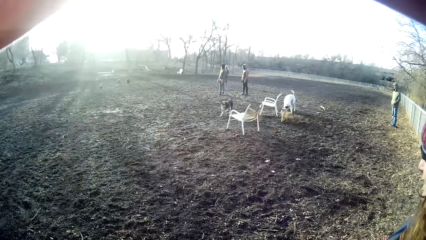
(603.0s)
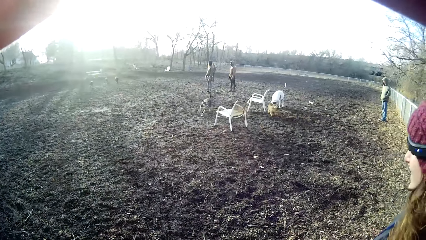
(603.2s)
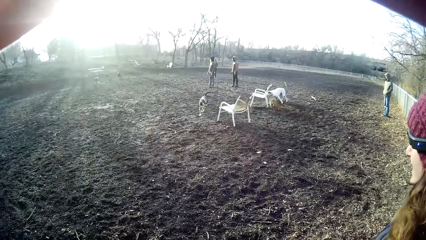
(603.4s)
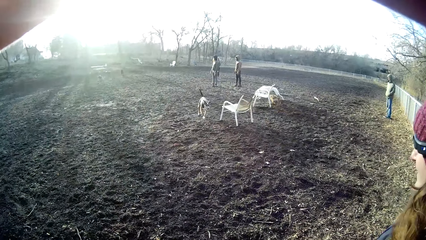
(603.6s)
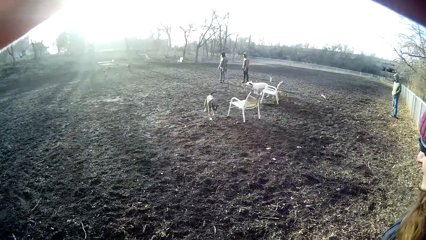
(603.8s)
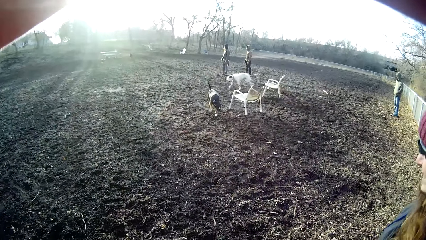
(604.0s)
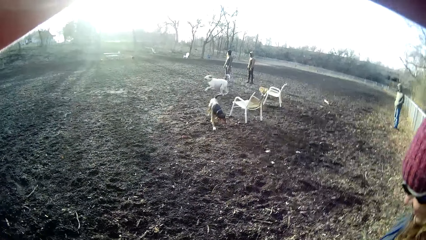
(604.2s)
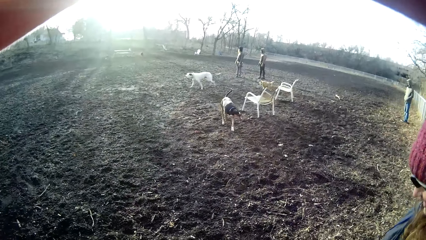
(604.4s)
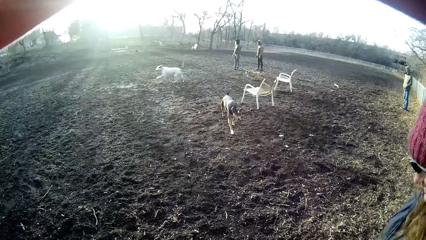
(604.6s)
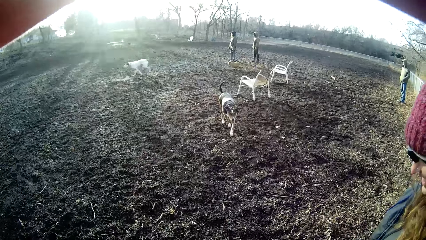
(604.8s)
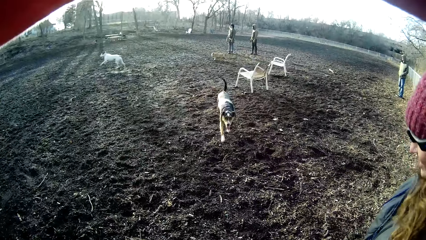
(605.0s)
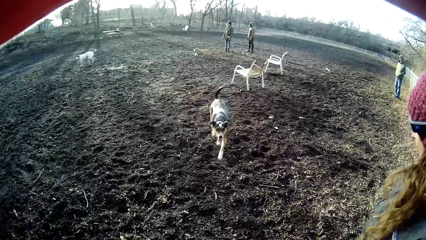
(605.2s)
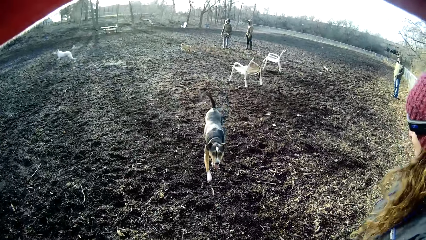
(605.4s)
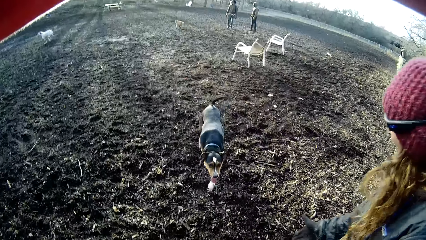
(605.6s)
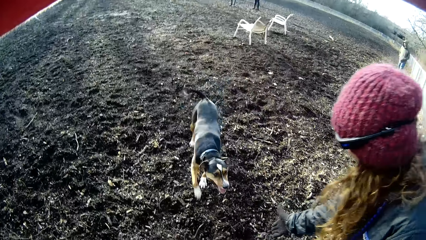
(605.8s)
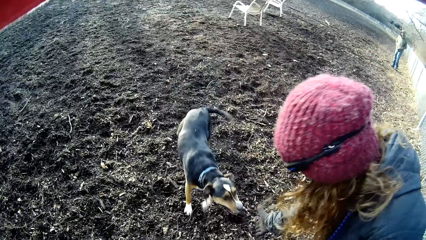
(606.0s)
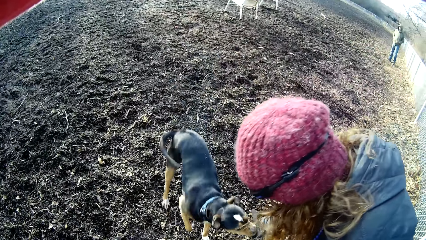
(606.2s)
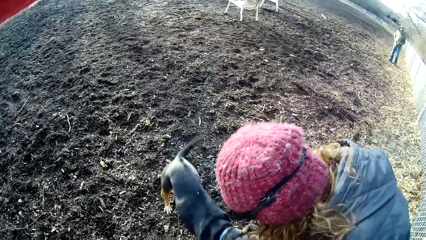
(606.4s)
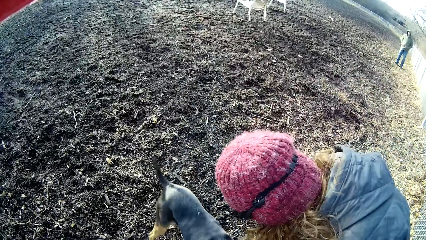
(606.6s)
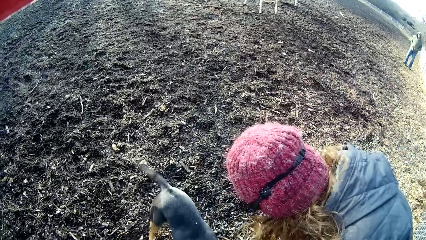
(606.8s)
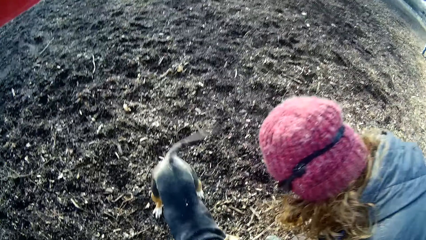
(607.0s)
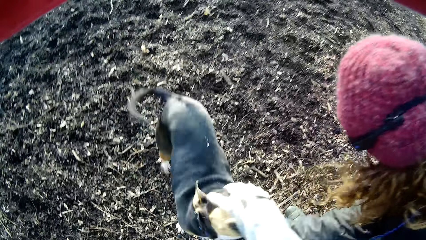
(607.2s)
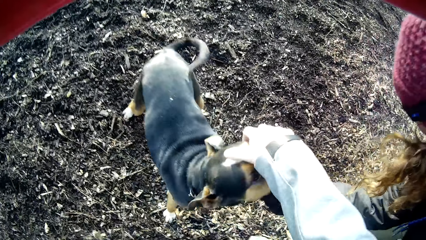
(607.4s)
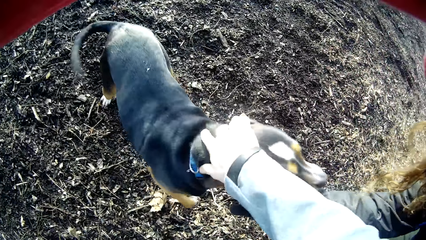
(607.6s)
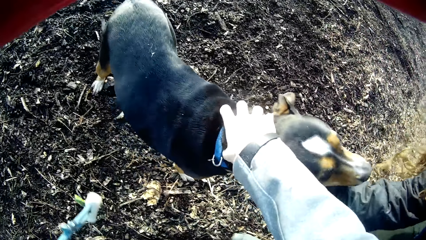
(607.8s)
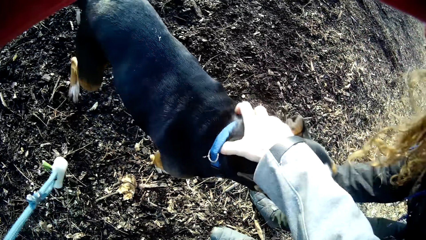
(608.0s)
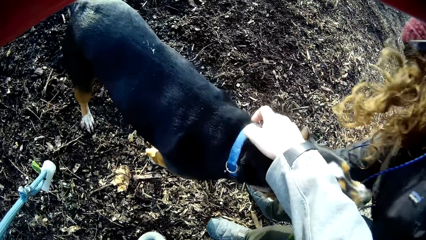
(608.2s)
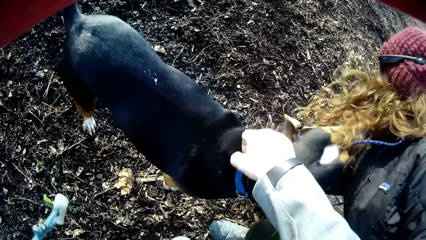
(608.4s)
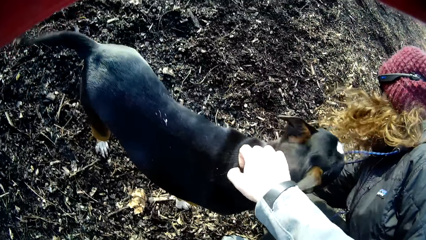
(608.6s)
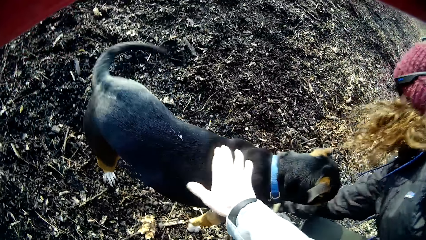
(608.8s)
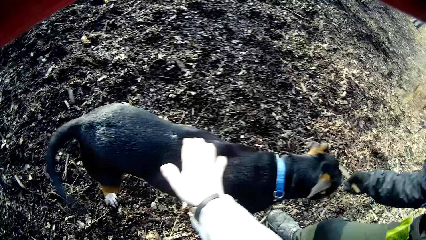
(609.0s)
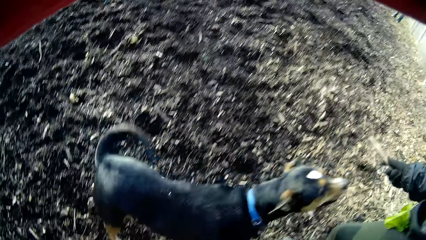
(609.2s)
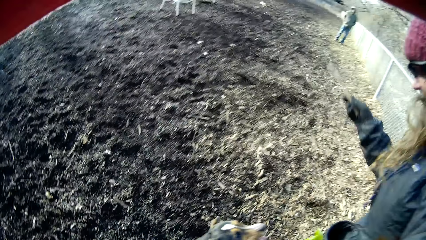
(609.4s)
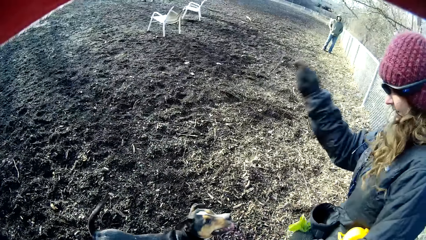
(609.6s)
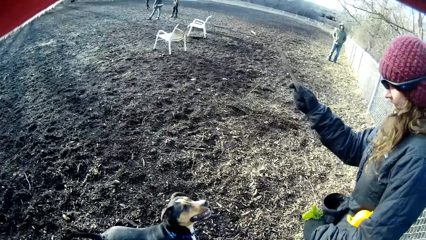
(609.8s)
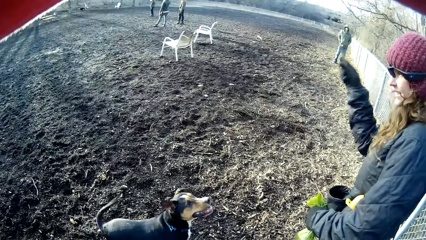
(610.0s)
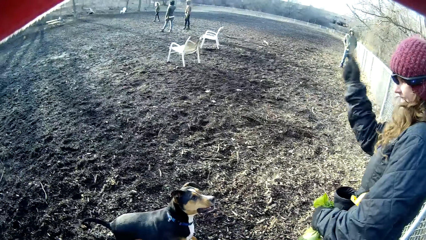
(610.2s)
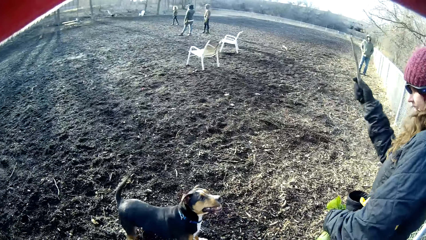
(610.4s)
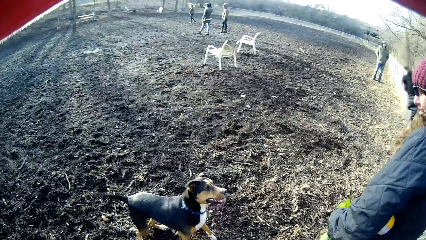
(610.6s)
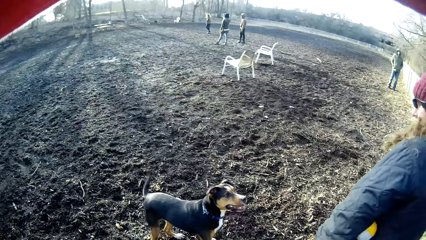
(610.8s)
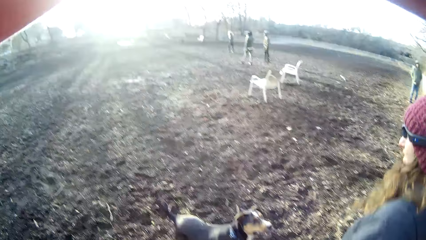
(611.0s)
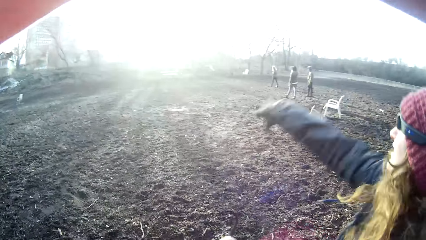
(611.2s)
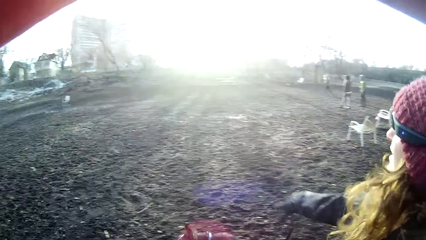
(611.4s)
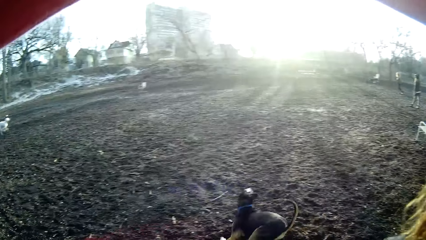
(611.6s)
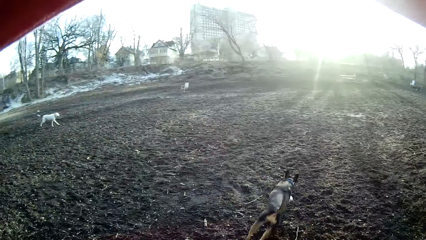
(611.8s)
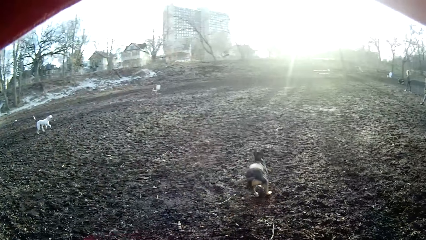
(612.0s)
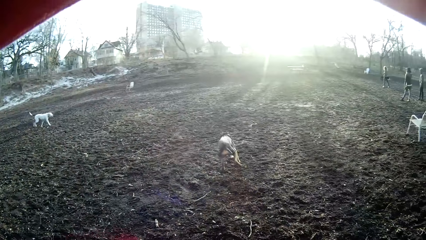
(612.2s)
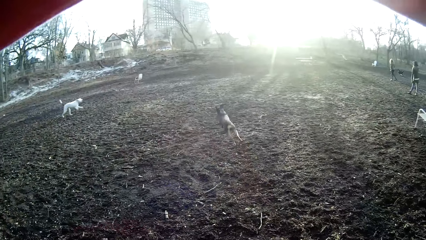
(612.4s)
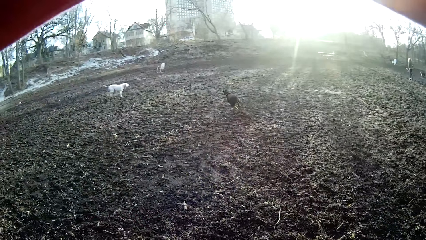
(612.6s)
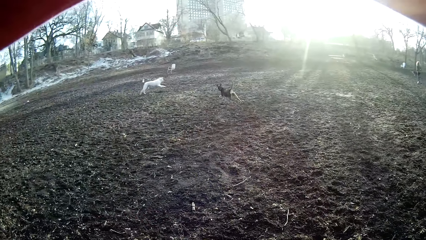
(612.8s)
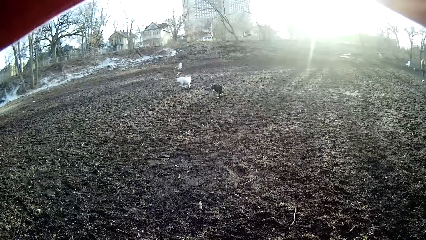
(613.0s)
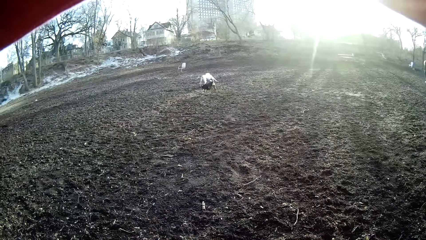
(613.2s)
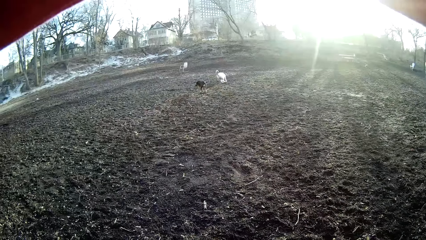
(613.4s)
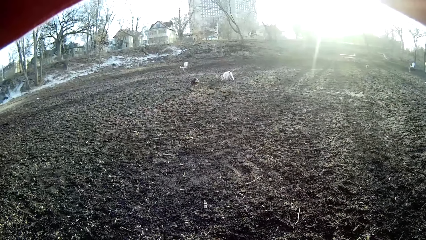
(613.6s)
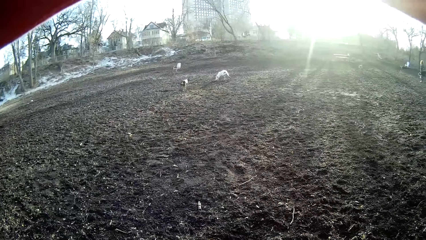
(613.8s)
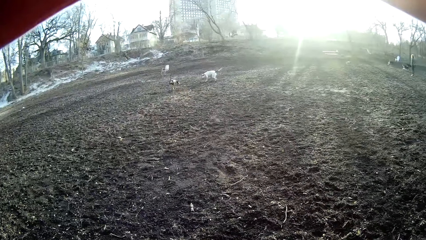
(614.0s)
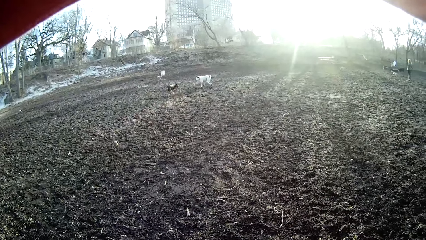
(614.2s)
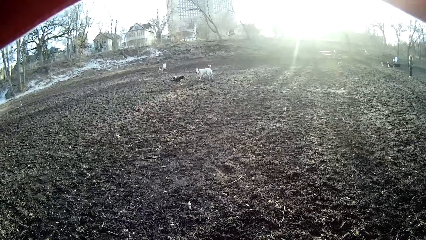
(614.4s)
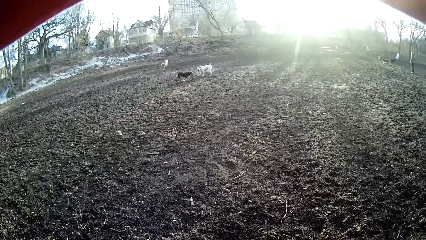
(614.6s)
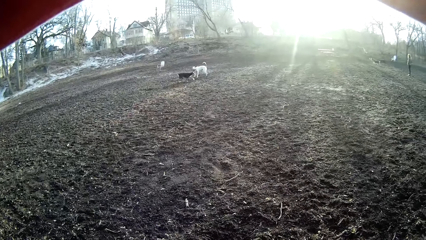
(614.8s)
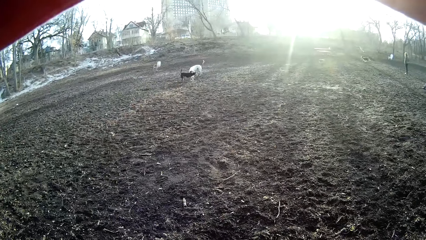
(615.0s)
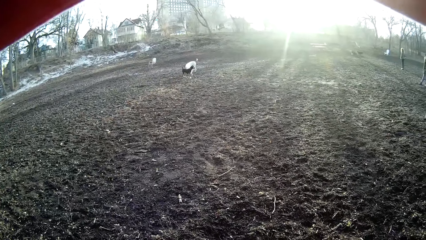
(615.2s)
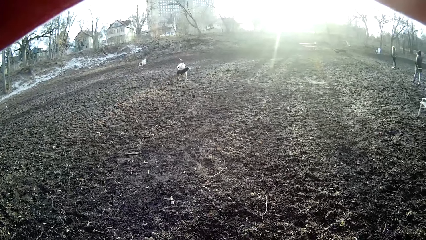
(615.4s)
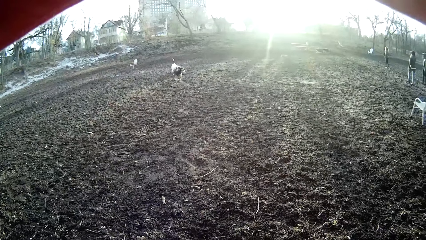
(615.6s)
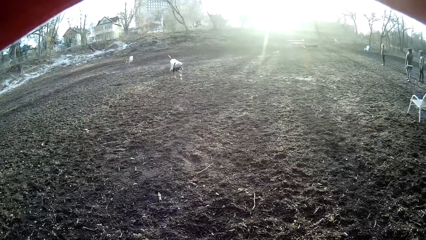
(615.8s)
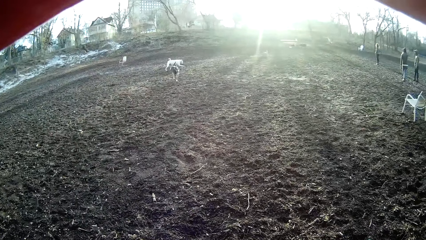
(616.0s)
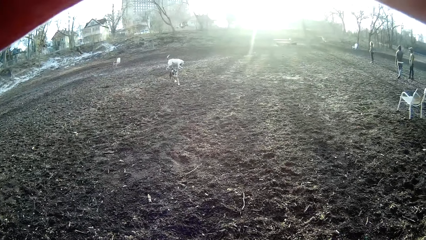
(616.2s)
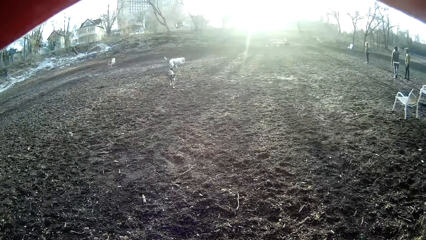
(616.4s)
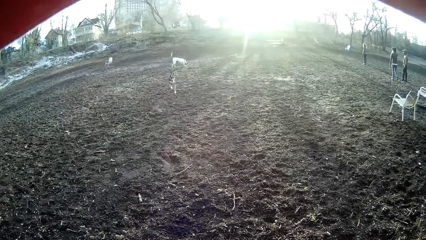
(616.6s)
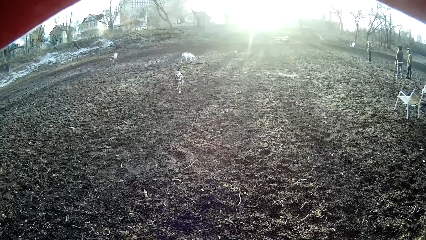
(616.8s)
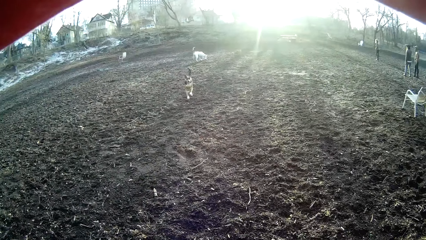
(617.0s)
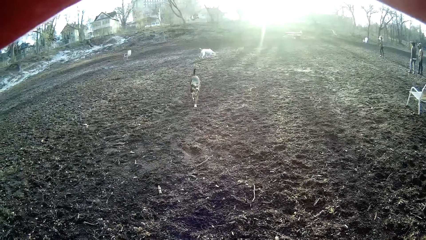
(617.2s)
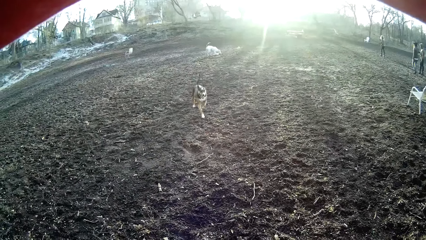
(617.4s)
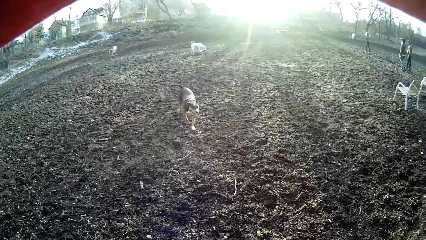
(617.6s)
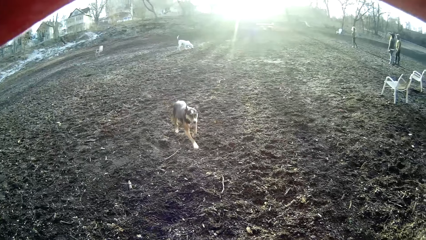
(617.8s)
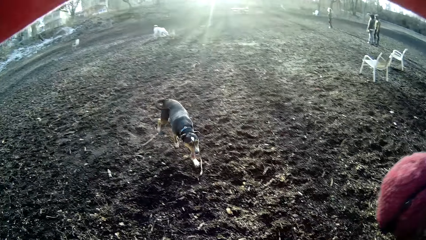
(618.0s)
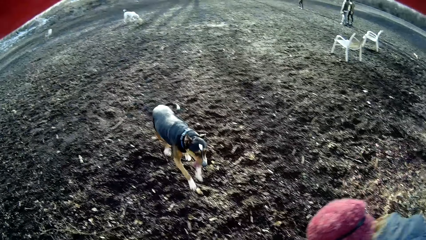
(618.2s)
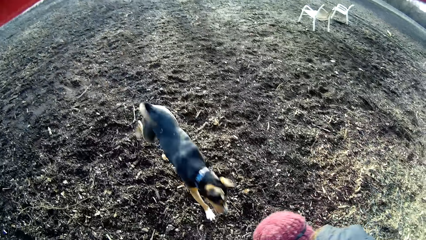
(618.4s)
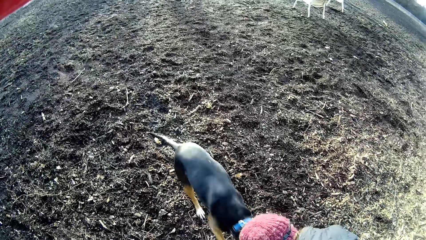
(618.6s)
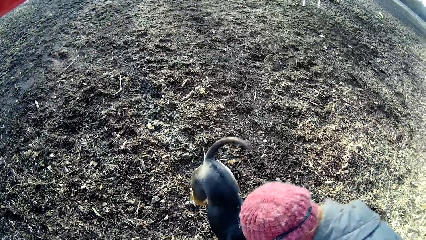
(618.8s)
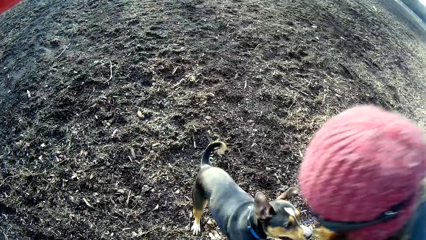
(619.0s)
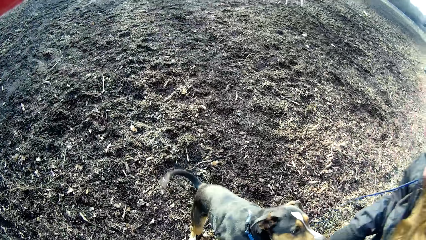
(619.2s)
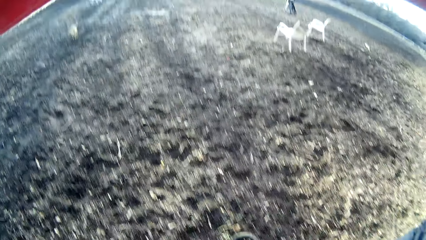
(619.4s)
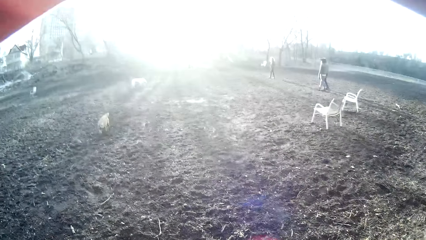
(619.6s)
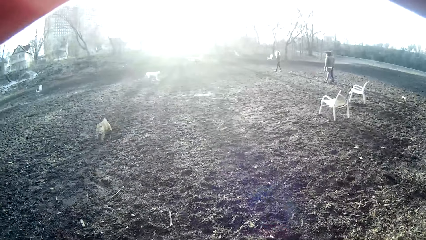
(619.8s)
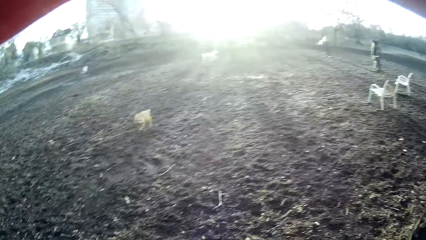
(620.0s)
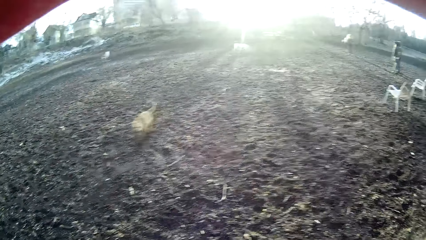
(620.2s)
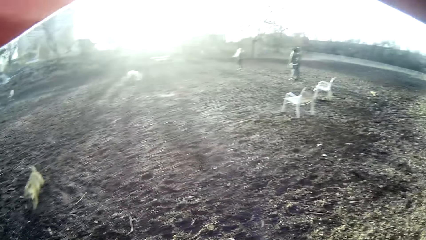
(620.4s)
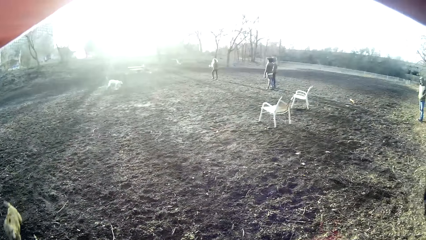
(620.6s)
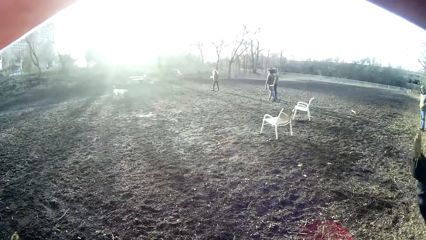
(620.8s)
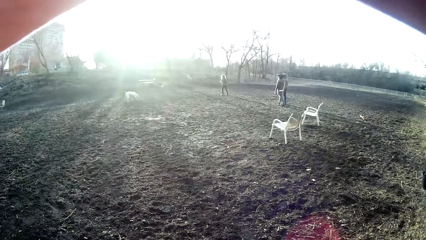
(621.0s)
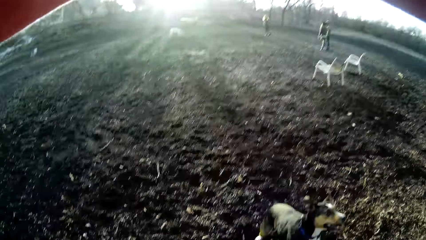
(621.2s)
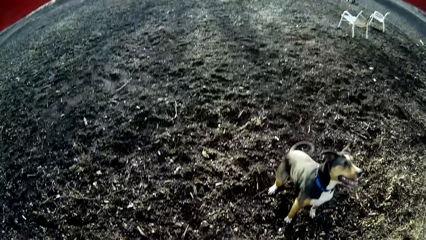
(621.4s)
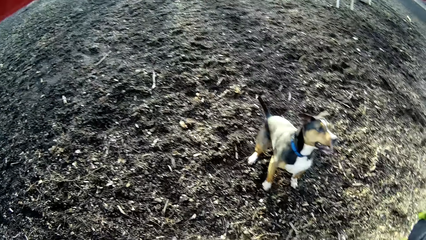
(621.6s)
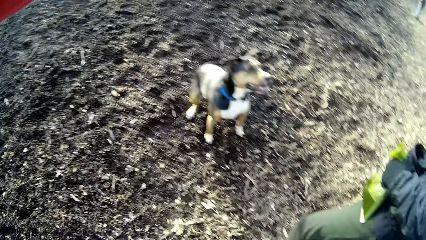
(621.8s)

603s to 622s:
The camera wearer looks at the dogs. The dog walks towards the lady. The lady plays with the dog. The camera wearer touches the dog with his right hand. The lady takes a stick on the ground. The lady throws the stick to the other side. The dog fetches the stick. The camera wearer looks at the dogs play. The dog runs towards the lady. The lady picks up something. A brown dog walks towards the camera wearer.
